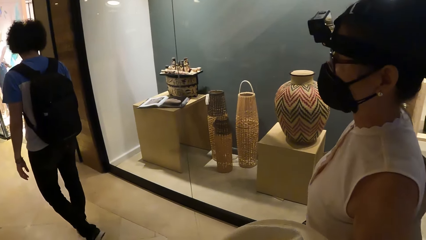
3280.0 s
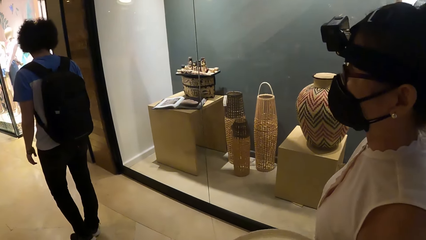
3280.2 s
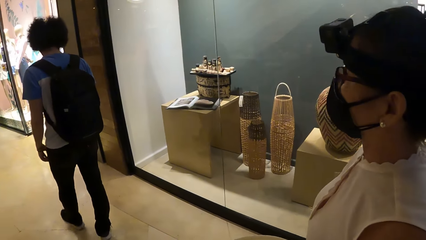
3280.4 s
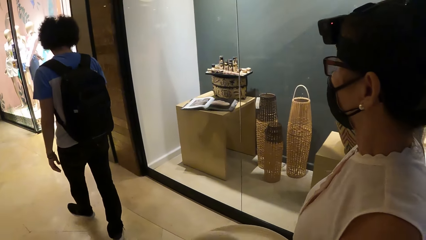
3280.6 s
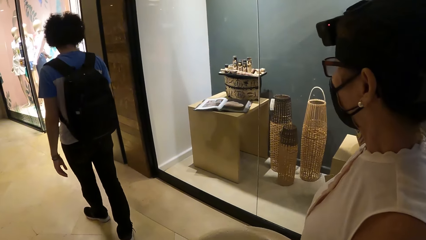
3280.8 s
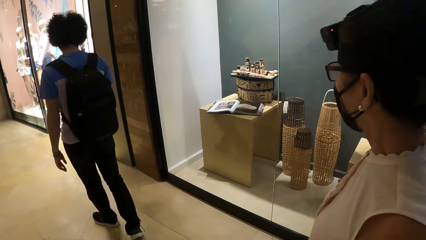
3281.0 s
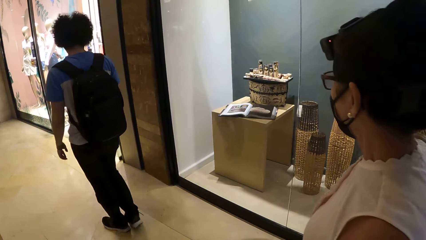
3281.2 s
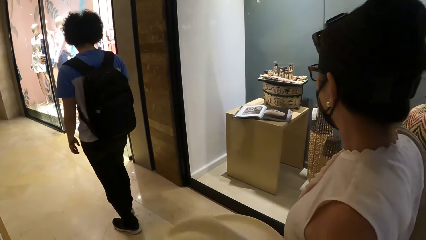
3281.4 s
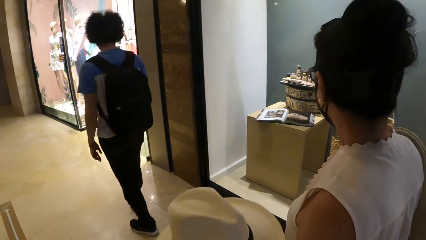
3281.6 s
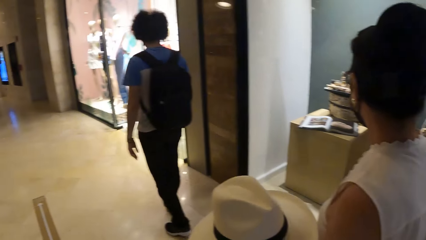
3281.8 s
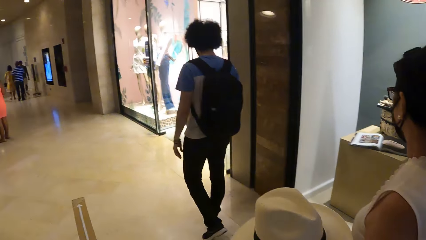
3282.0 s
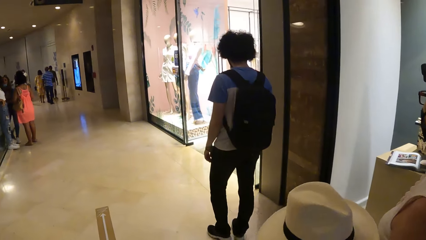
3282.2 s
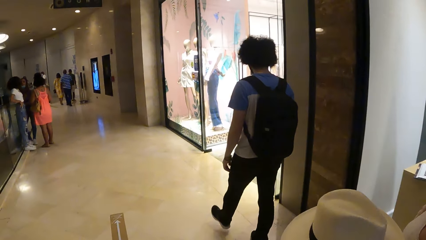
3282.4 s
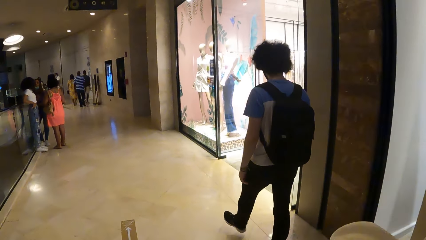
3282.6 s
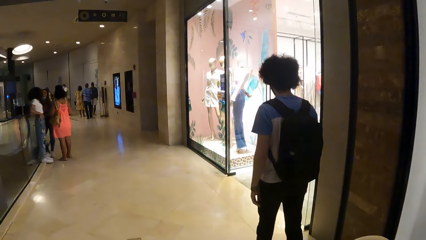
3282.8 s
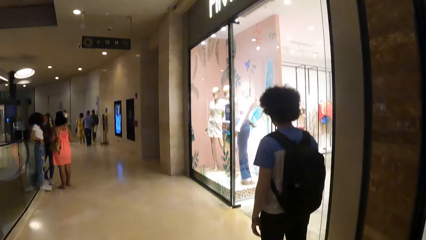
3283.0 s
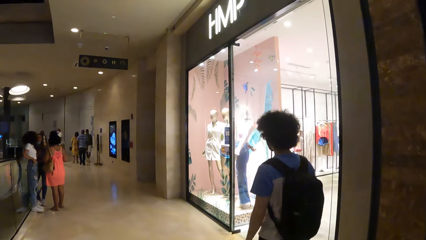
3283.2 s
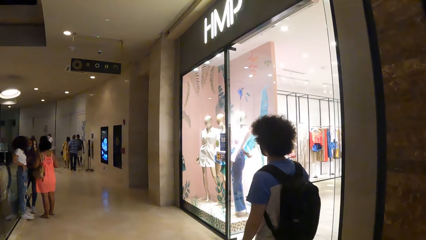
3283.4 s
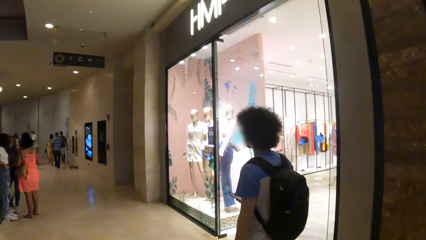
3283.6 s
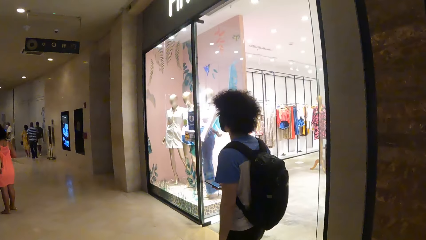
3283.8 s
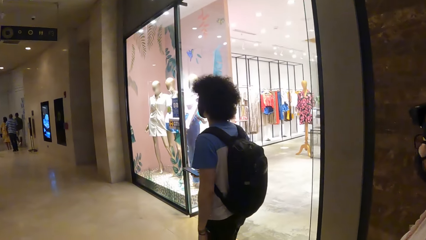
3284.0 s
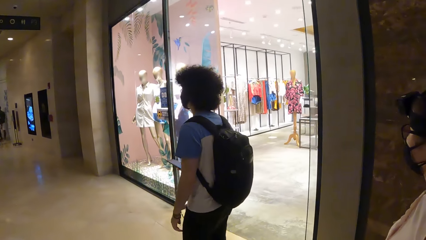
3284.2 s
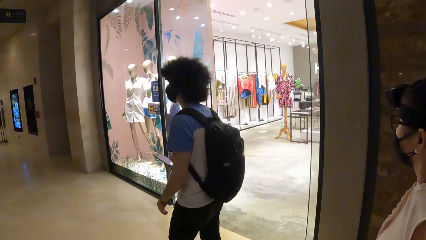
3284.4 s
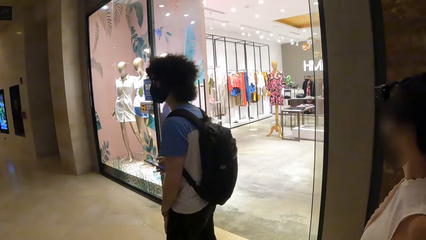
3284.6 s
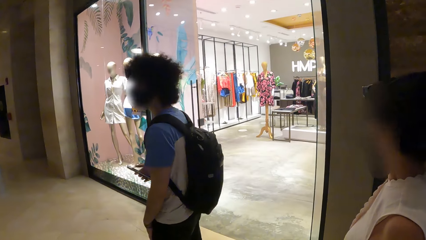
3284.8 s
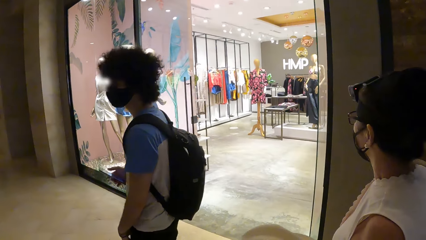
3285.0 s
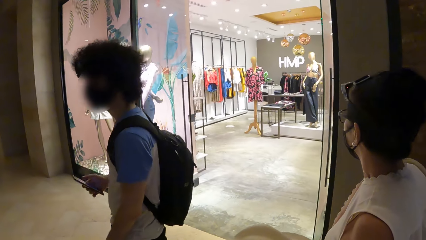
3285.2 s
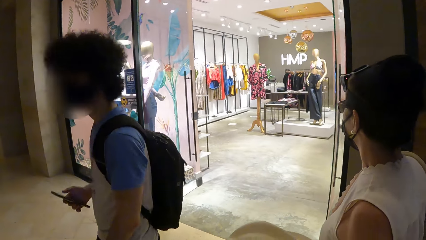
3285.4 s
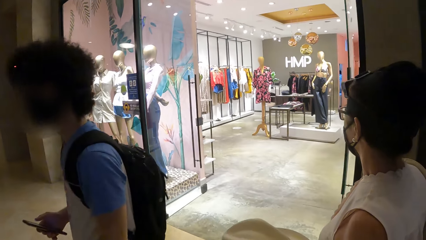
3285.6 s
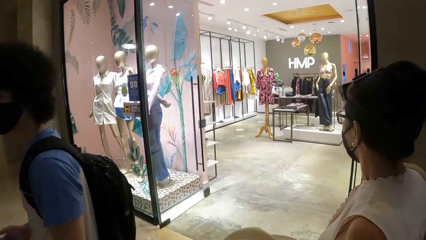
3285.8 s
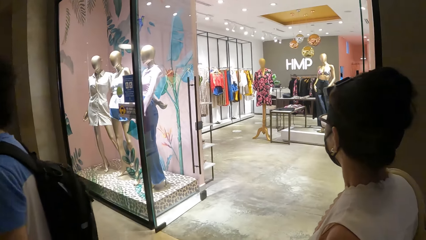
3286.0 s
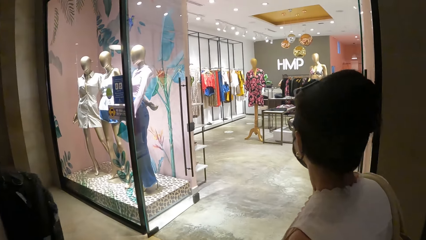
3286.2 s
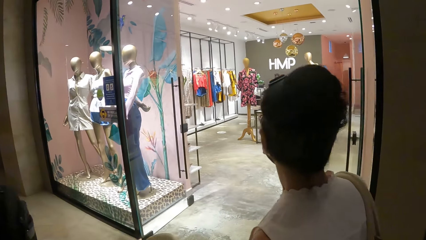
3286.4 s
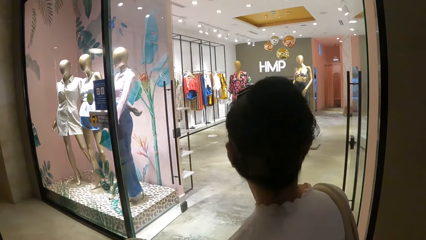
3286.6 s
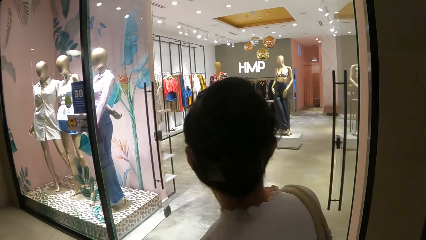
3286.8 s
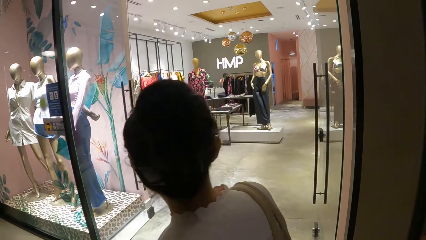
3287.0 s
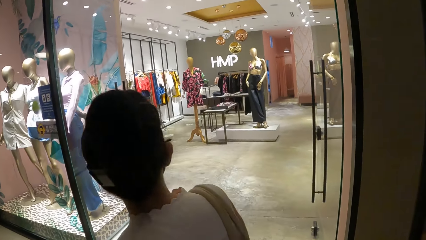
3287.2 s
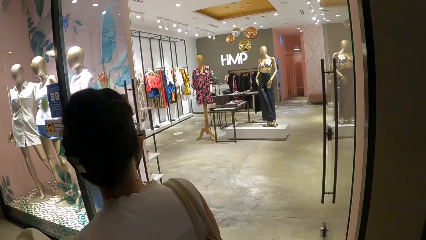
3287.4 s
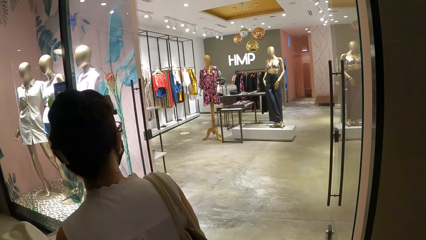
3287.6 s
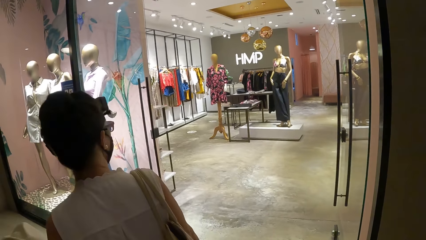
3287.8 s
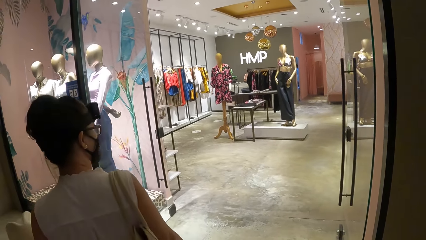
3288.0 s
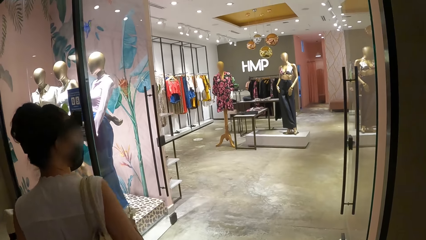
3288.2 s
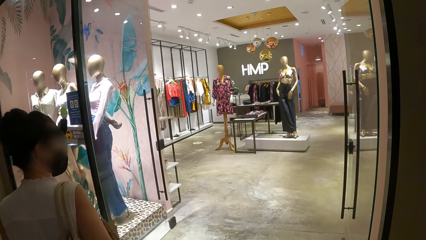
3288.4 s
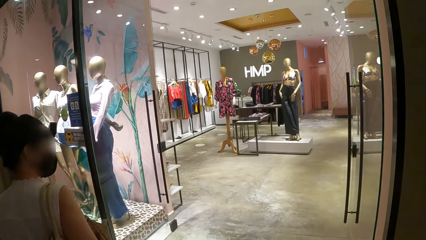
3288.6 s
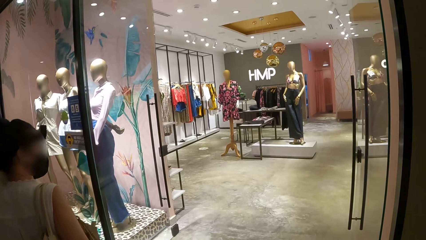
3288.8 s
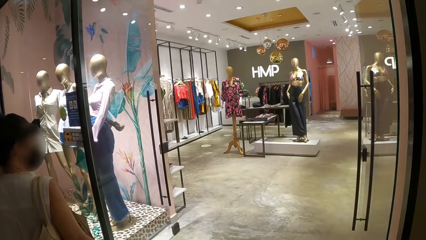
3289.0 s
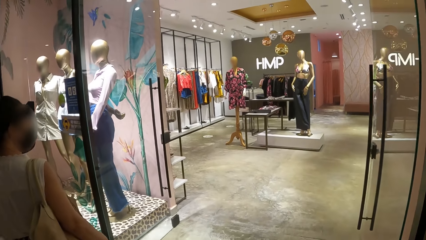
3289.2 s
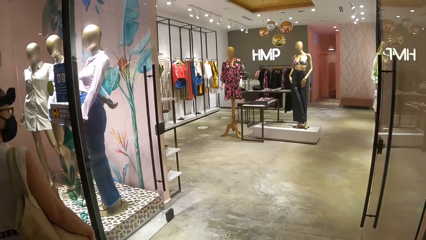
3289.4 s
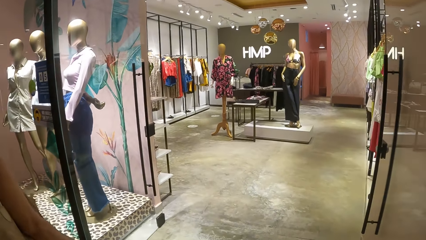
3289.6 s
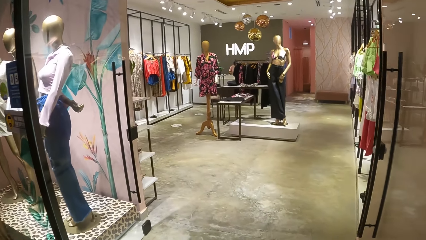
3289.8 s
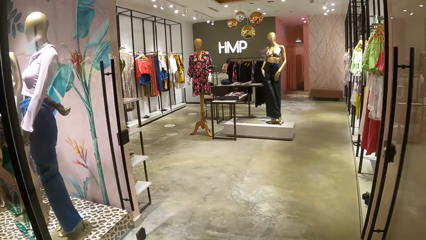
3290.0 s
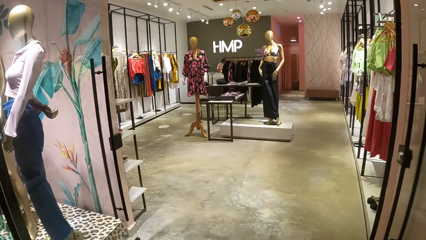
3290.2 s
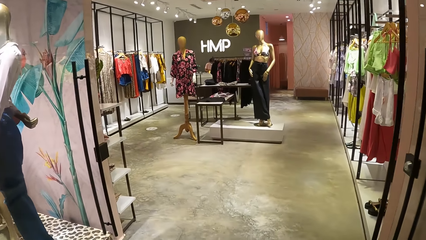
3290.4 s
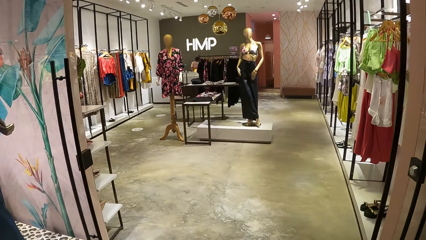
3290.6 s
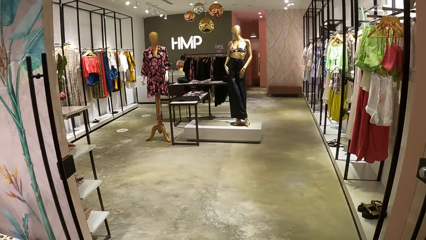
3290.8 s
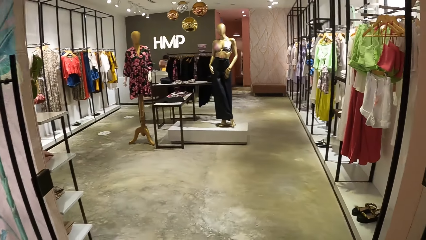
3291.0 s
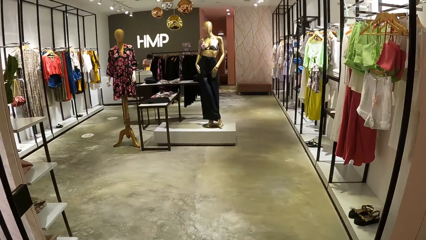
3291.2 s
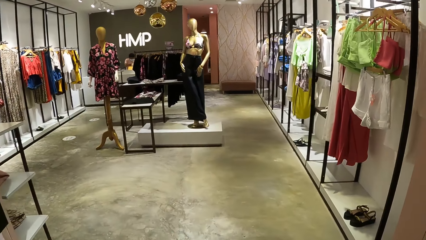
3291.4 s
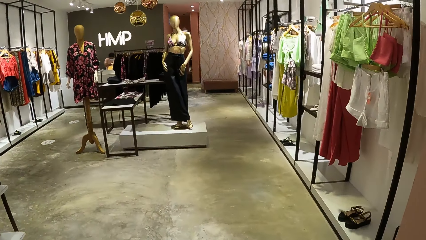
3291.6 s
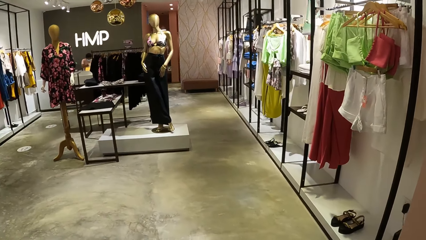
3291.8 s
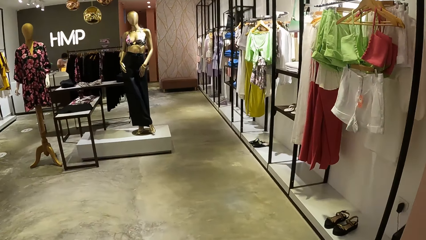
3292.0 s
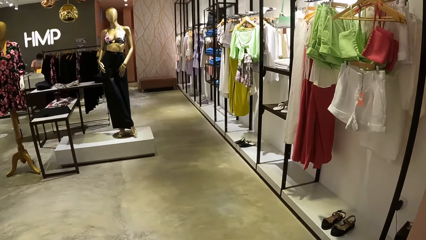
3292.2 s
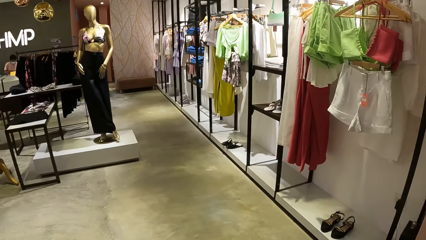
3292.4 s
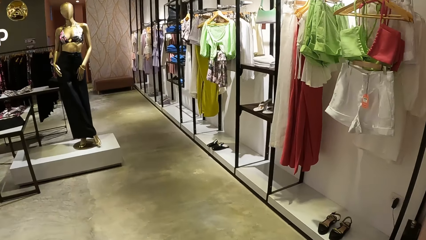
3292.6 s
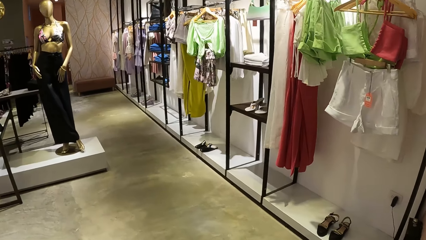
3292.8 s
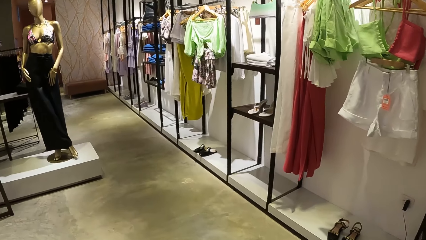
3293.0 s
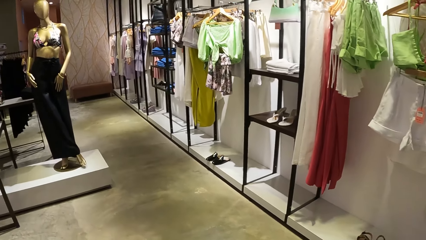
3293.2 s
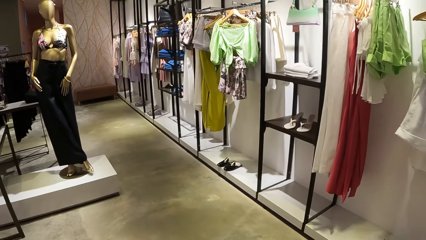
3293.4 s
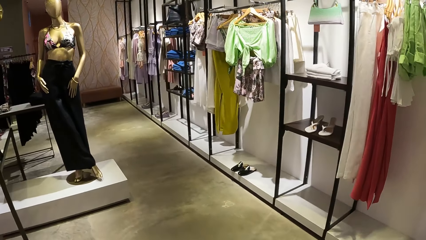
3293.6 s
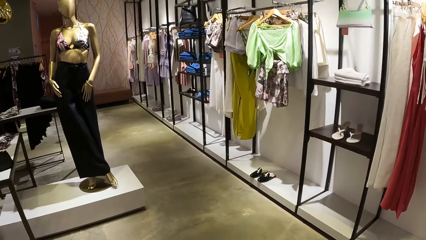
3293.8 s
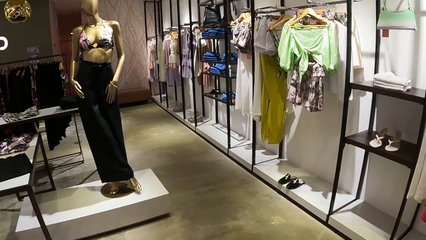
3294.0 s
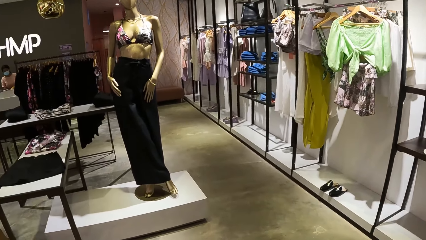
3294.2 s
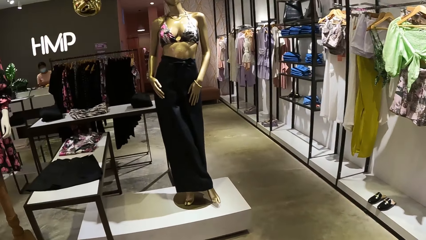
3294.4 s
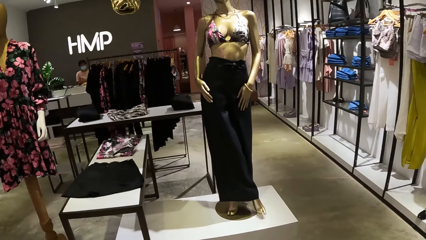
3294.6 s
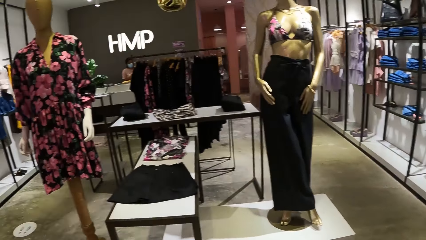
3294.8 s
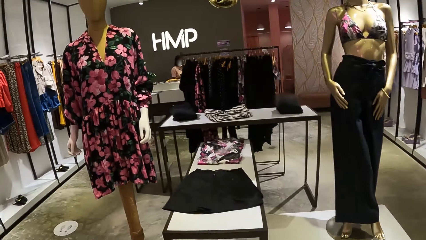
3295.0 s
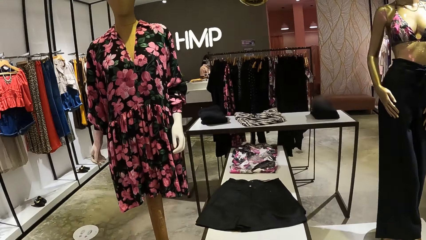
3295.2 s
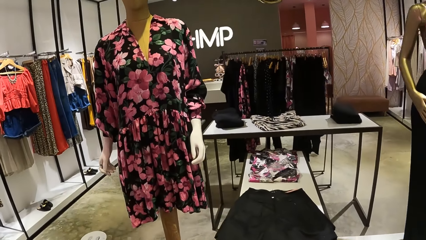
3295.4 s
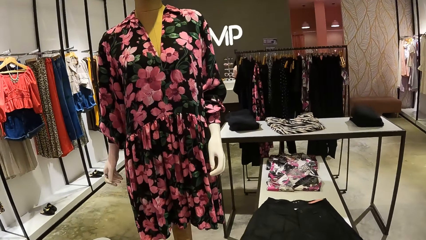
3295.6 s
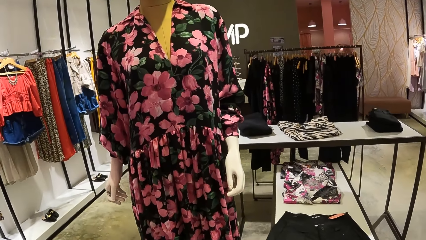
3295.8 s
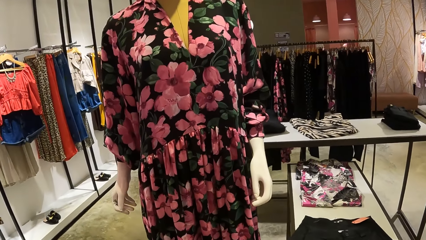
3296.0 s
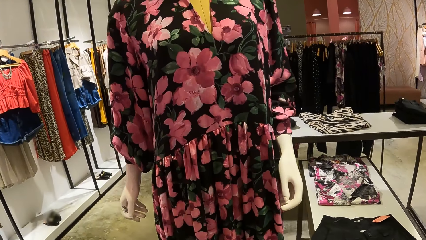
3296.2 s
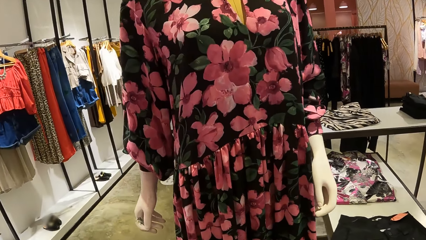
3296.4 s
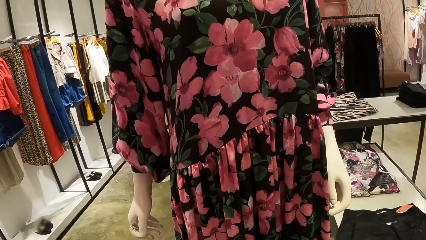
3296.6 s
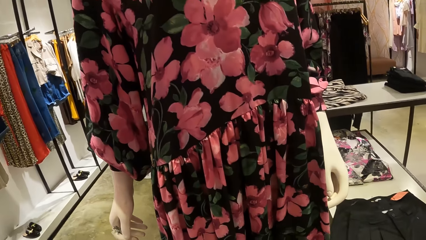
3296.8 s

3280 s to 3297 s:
A person holds the phone. The camera wearer enters into the boutique.
